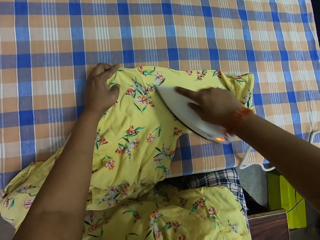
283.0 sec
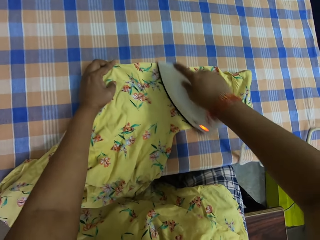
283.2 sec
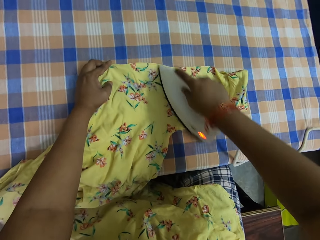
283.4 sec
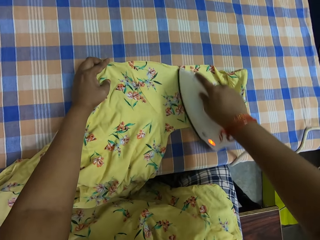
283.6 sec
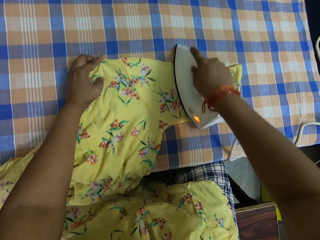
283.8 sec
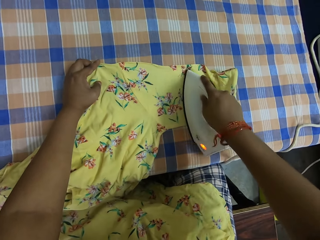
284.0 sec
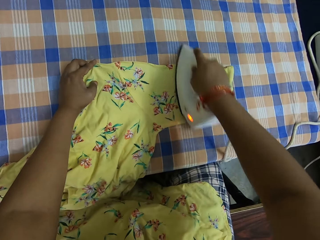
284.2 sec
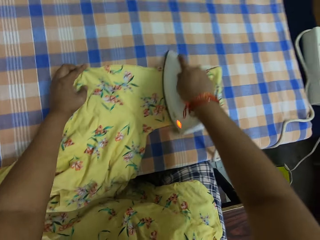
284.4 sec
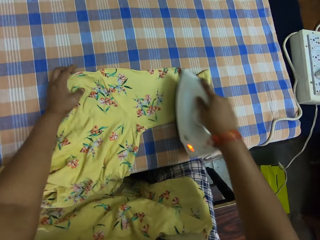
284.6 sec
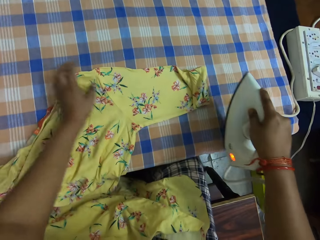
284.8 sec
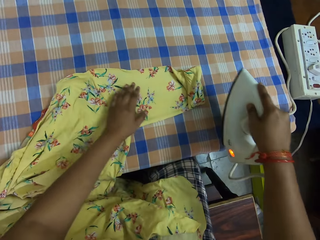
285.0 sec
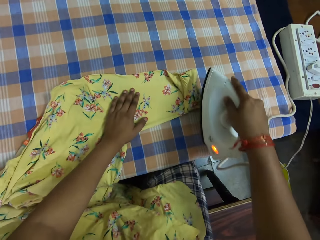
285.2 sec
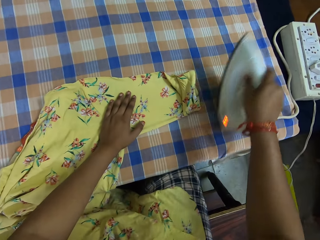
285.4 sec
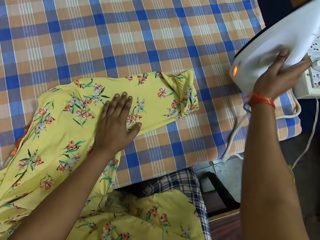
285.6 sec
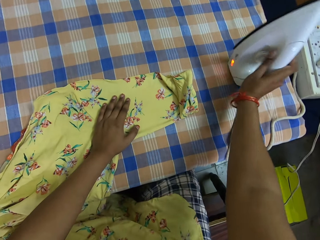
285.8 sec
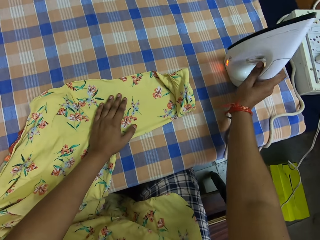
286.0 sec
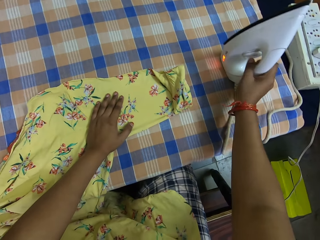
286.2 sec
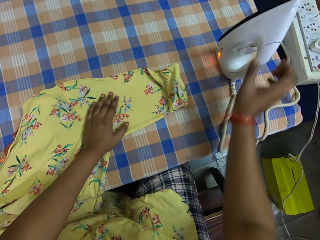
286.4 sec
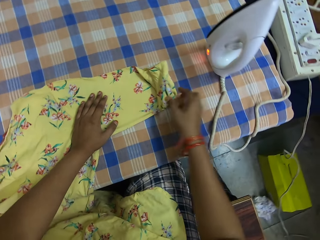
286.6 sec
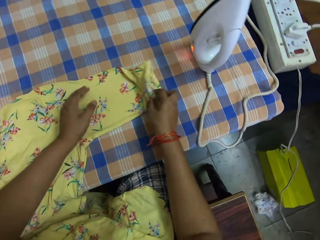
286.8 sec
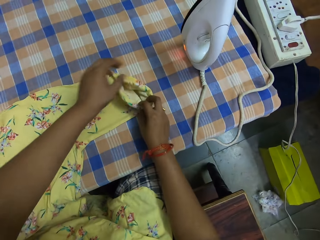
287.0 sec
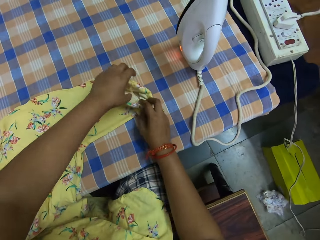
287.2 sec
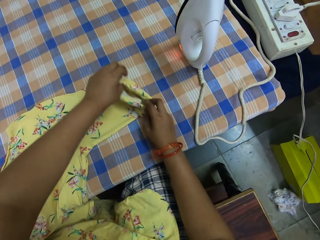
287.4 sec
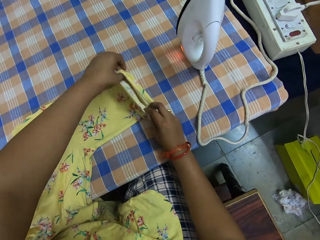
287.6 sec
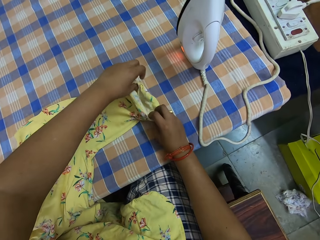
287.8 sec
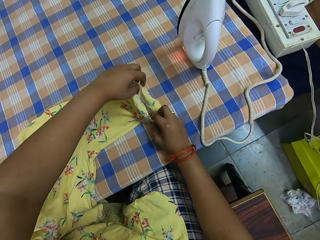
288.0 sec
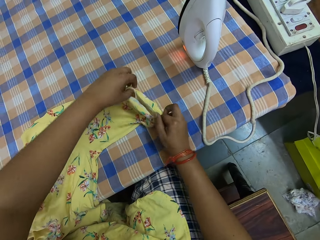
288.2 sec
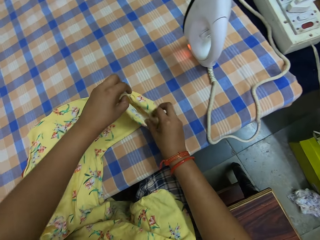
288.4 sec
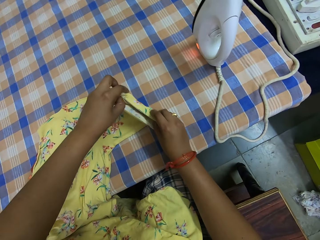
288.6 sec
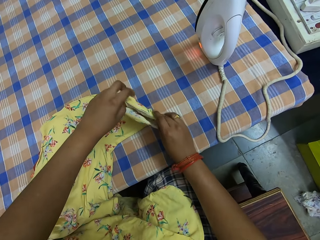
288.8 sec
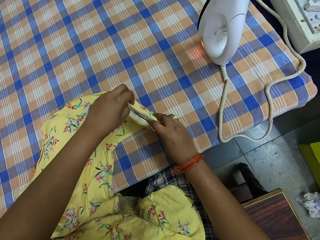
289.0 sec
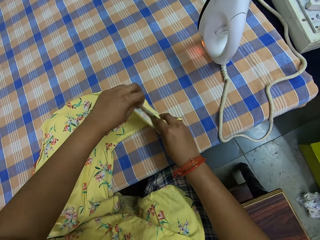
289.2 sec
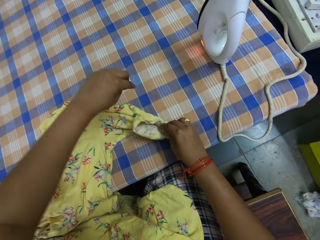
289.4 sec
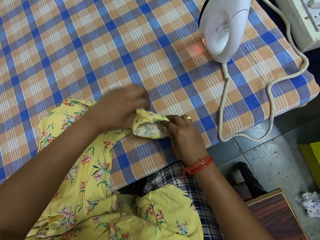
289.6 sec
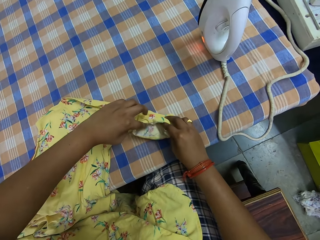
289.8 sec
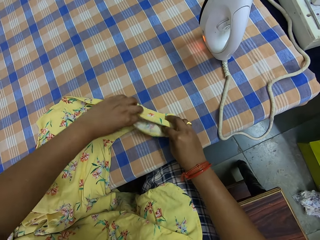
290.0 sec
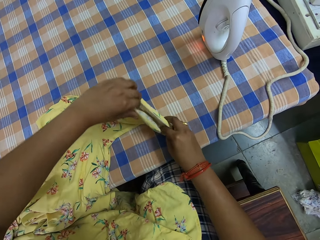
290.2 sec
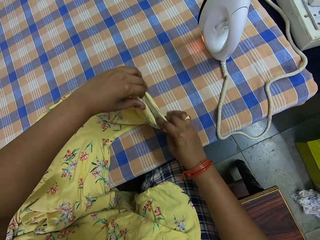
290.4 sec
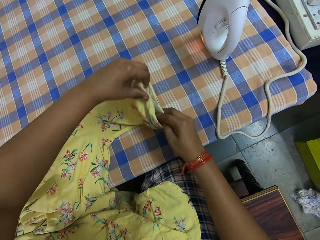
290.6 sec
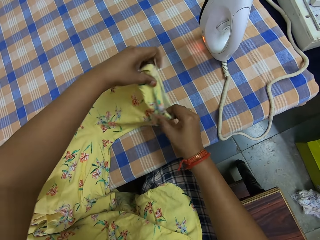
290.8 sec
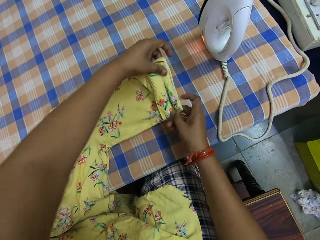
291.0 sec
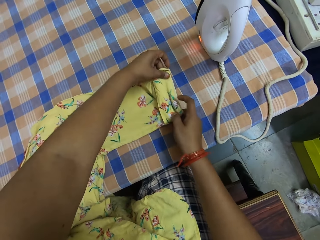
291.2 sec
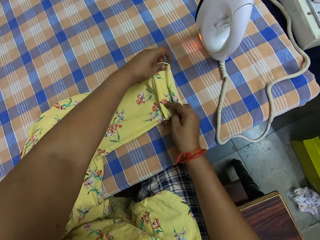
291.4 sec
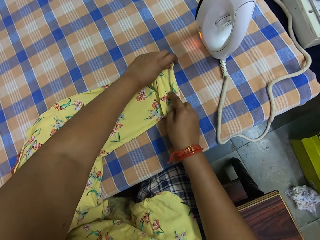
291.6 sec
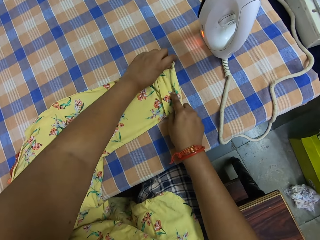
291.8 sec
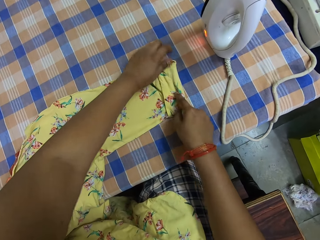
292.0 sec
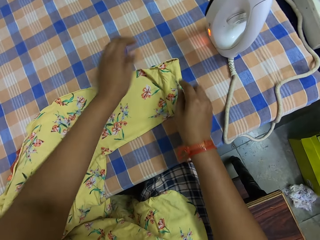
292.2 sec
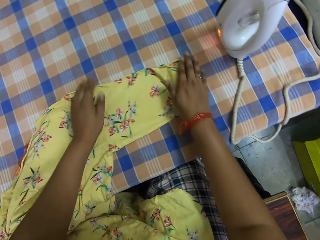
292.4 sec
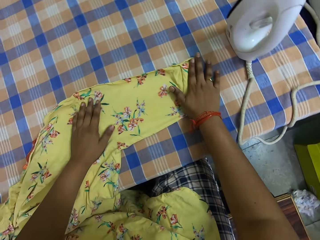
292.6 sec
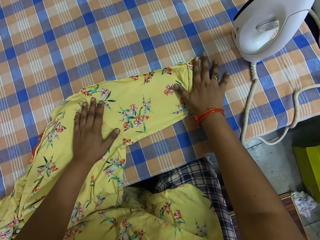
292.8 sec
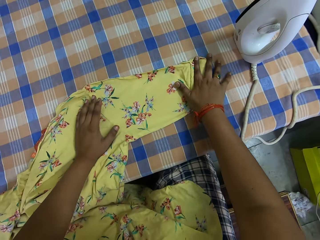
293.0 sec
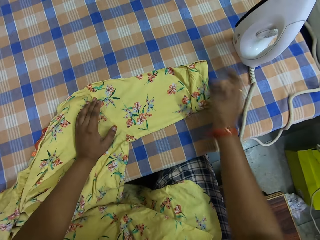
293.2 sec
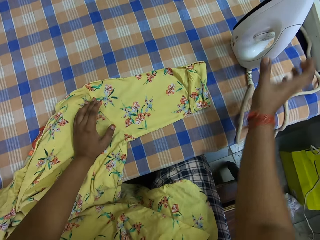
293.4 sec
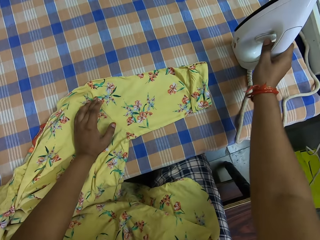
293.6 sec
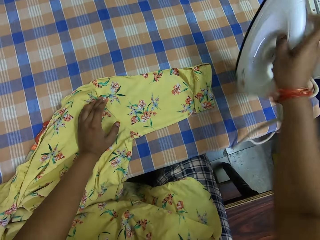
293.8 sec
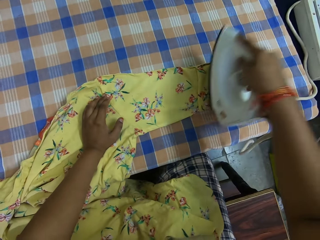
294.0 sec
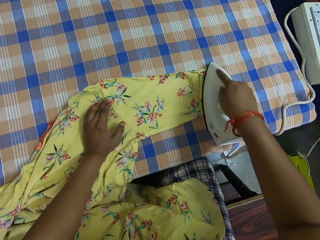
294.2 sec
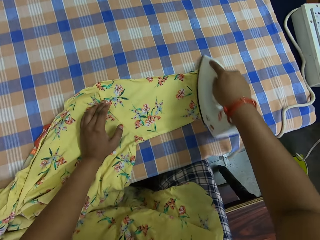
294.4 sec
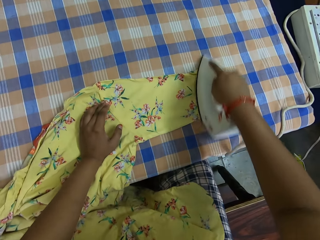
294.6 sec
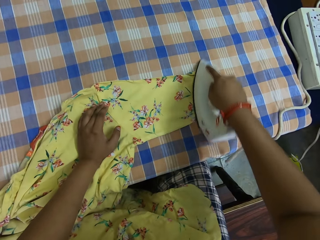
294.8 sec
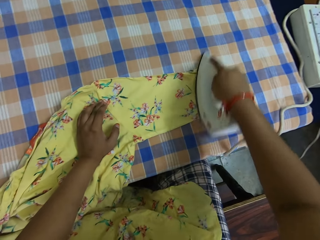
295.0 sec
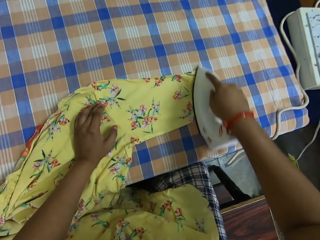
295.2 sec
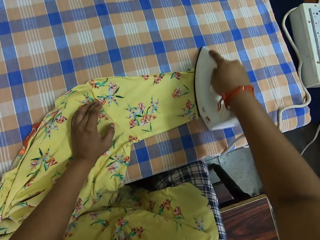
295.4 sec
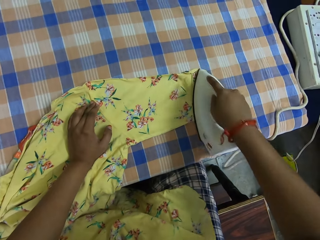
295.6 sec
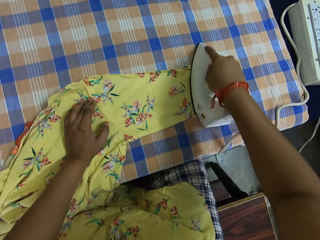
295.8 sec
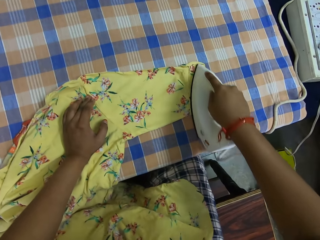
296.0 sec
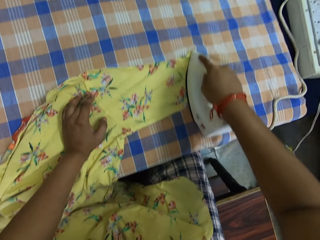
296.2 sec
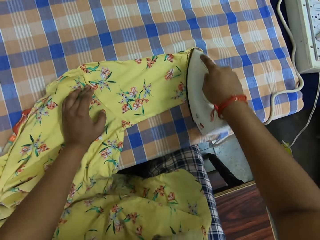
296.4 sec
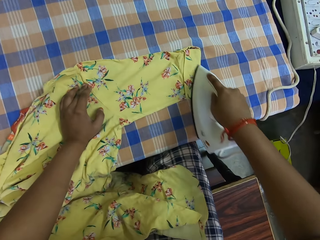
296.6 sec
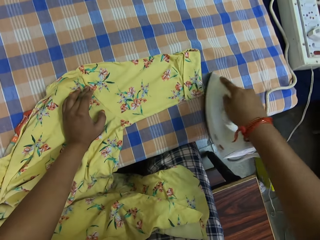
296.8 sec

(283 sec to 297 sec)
The camera wearer drops the pressing iron on the table with her right hand. She adjusts the dress on the table with both hands. She inspects the cloth. She straightens the cloth. She takes the pressing iron from the table with her right hand. She irons the dress on the table with the pressing iron in her right hand.

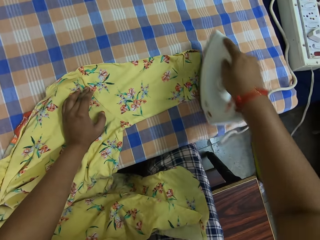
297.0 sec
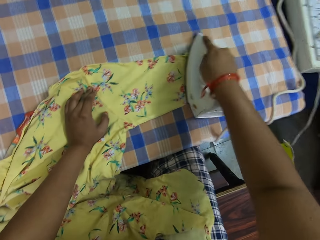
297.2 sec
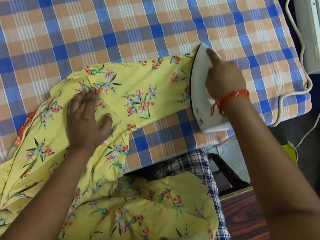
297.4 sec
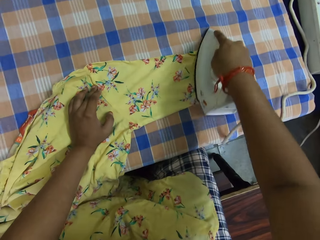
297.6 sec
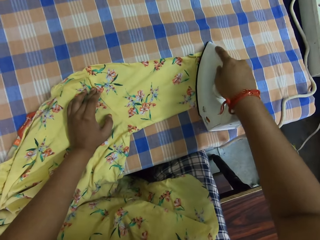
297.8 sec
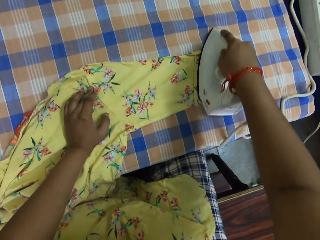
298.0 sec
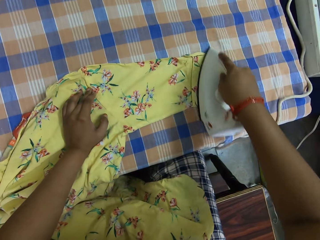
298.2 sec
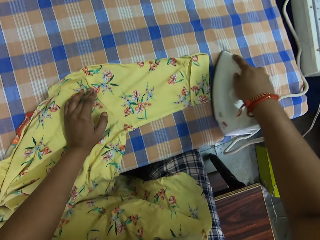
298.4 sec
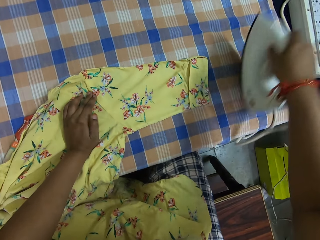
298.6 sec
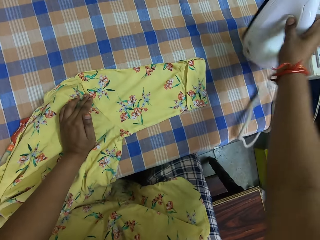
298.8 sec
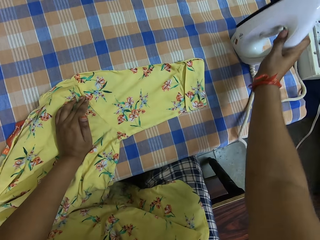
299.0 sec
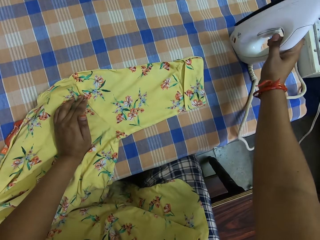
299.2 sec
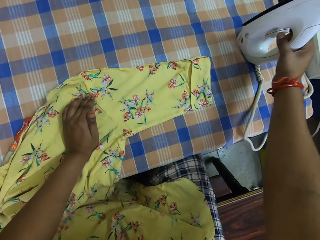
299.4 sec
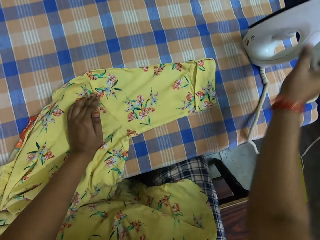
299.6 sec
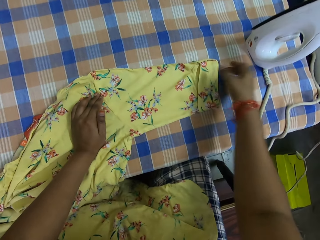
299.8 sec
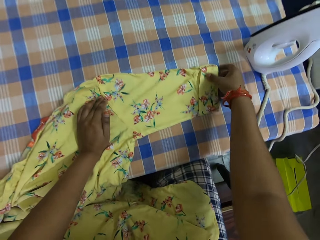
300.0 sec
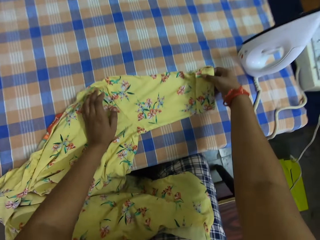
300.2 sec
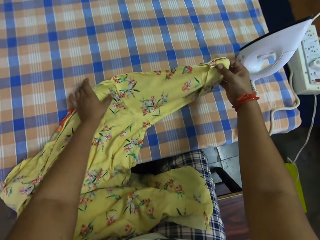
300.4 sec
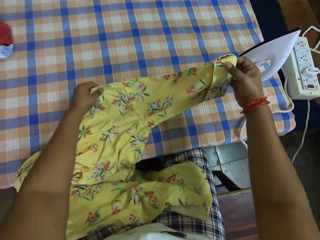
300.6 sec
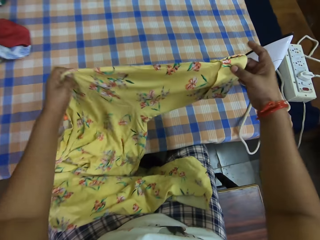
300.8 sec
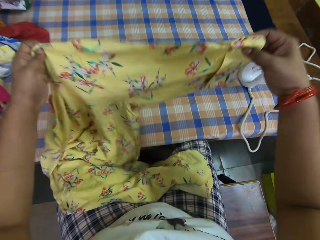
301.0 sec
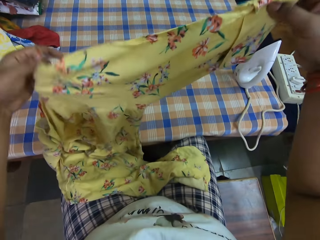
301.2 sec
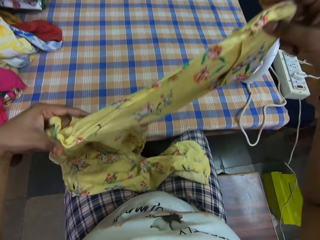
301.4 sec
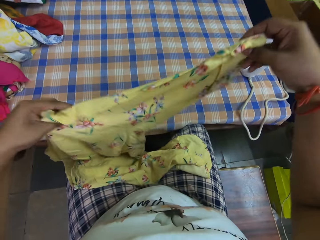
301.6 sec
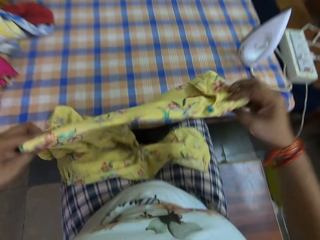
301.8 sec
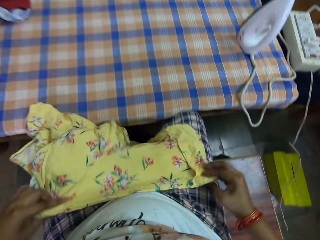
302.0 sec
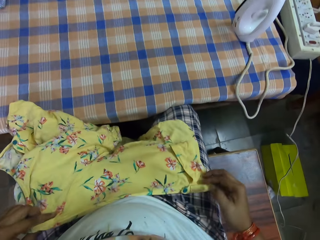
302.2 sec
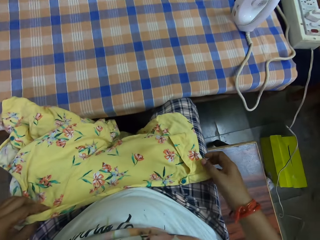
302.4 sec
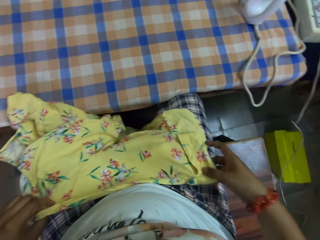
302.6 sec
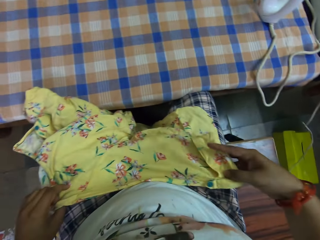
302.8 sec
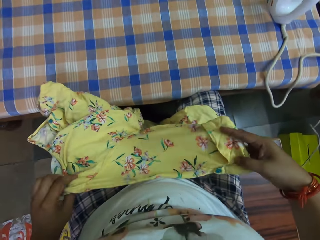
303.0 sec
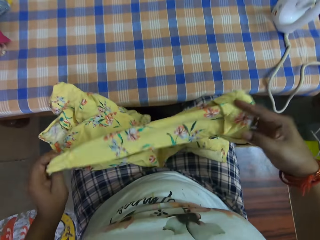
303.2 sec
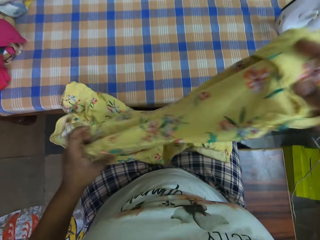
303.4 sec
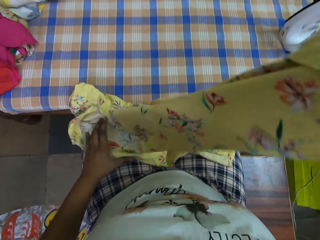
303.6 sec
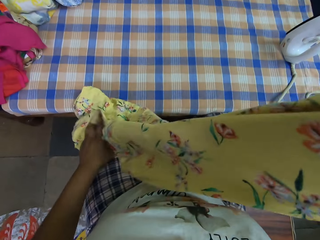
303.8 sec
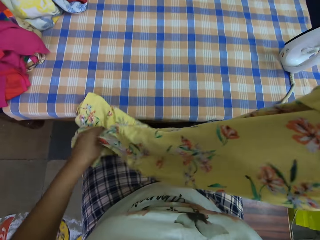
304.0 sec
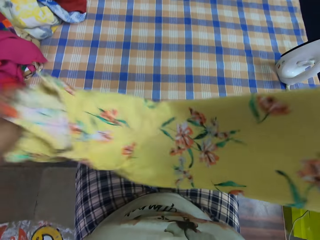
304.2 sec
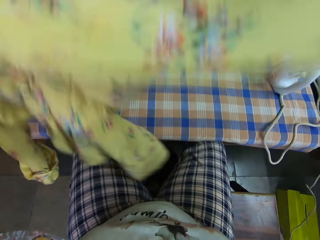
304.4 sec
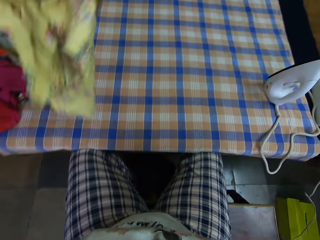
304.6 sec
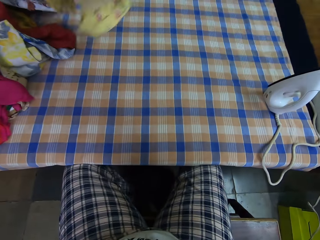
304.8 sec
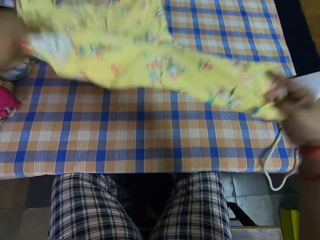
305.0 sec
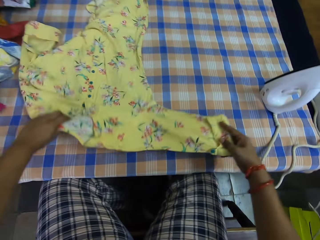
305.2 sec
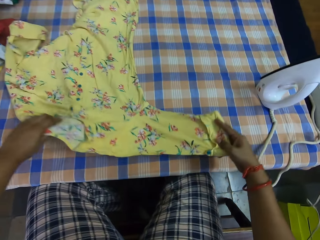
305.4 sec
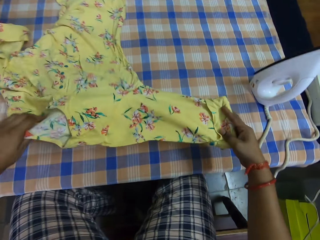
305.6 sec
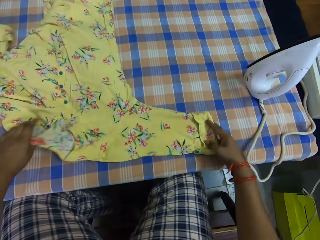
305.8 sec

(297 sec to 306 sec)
The camera wearer drops the pressing iron on the table with her right hand. She takes the dress from the table with both hands. She drops the dress in both hands on her lap. She inspects the cloth. She takes the dress from her lap with both hands. She drops the dress on the table with both hands.
